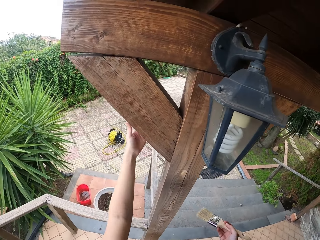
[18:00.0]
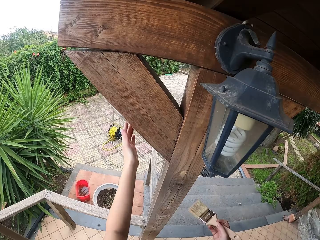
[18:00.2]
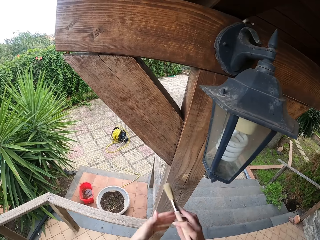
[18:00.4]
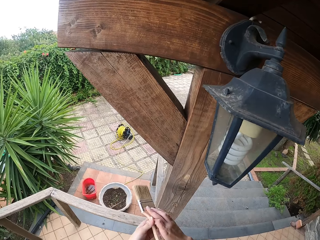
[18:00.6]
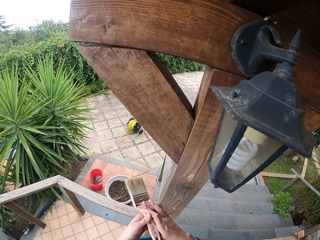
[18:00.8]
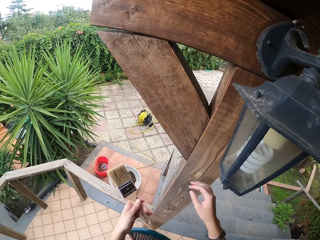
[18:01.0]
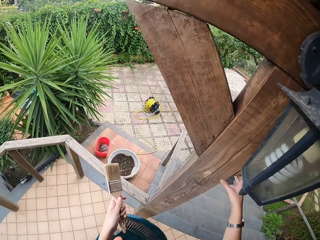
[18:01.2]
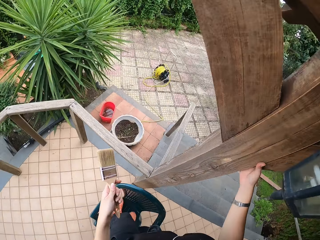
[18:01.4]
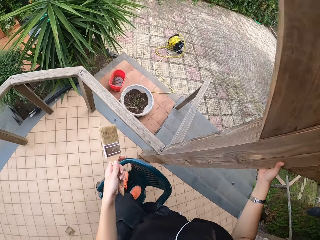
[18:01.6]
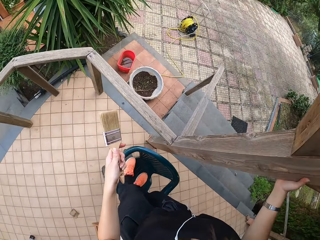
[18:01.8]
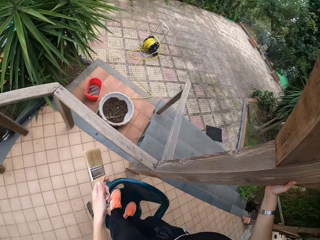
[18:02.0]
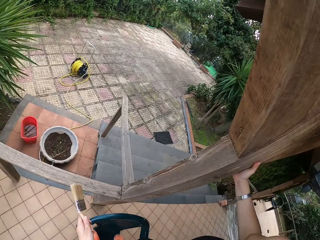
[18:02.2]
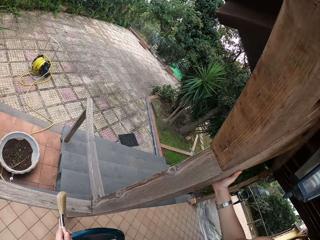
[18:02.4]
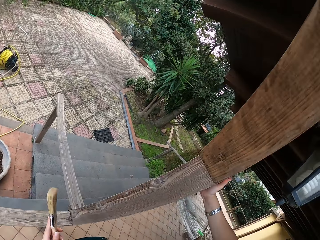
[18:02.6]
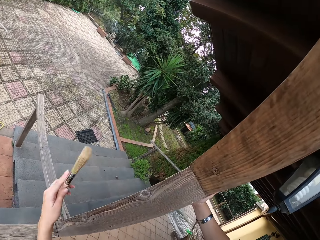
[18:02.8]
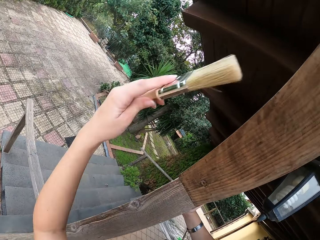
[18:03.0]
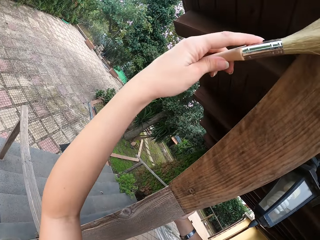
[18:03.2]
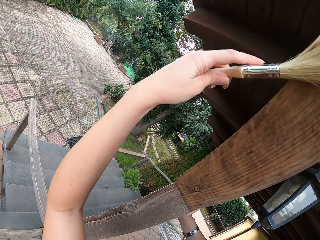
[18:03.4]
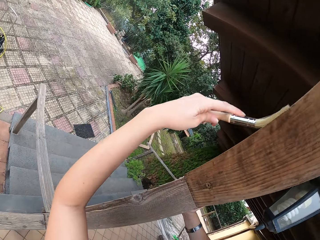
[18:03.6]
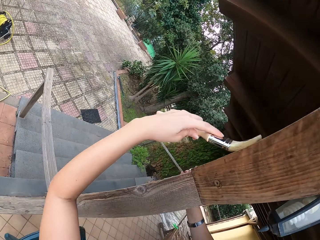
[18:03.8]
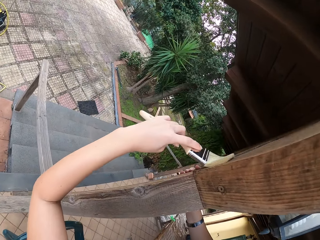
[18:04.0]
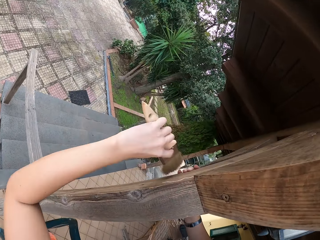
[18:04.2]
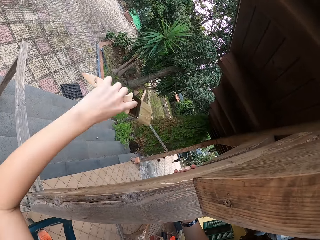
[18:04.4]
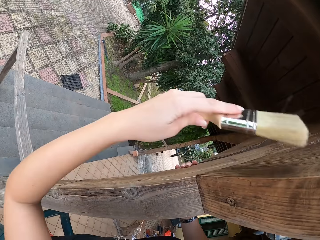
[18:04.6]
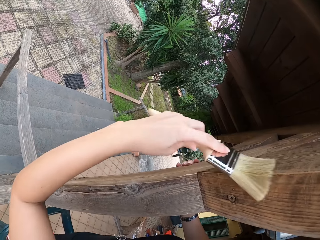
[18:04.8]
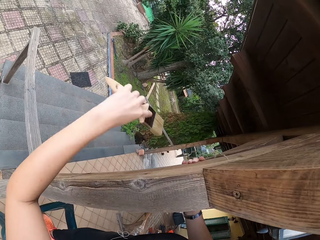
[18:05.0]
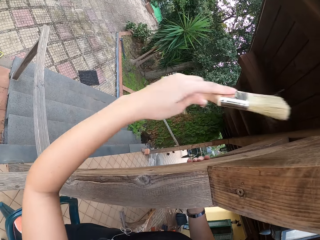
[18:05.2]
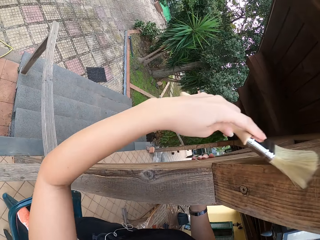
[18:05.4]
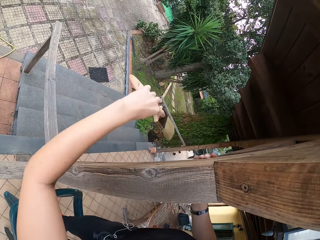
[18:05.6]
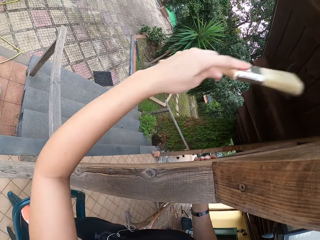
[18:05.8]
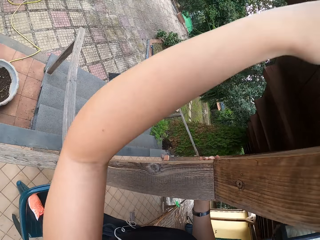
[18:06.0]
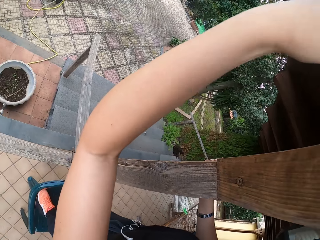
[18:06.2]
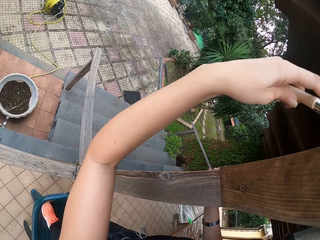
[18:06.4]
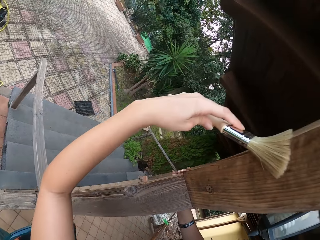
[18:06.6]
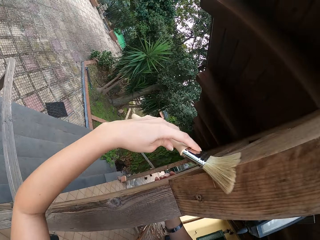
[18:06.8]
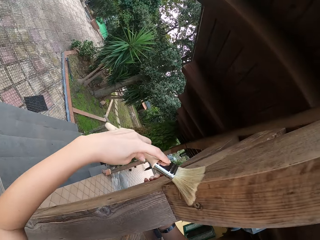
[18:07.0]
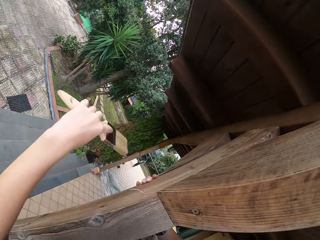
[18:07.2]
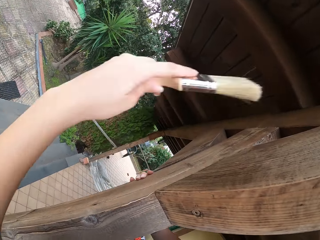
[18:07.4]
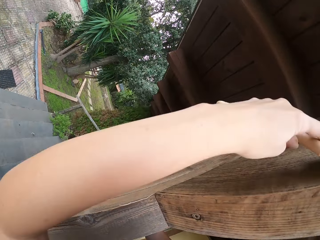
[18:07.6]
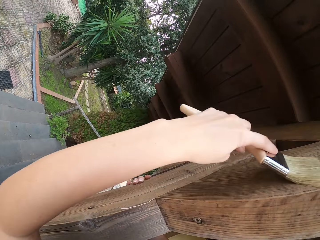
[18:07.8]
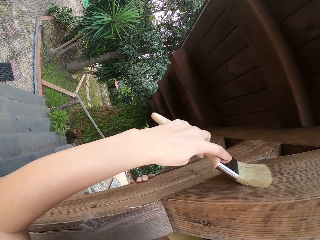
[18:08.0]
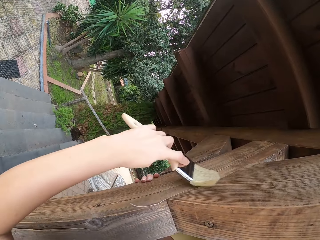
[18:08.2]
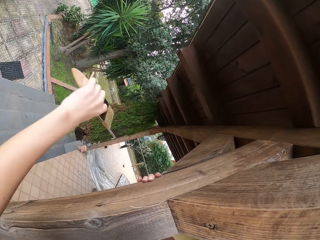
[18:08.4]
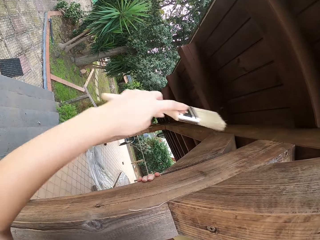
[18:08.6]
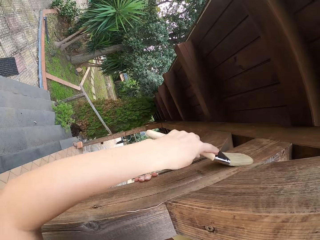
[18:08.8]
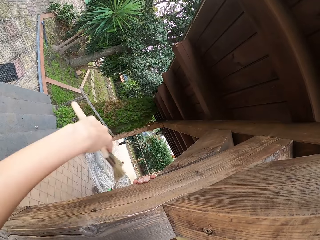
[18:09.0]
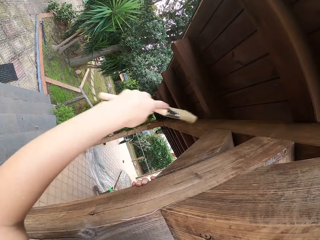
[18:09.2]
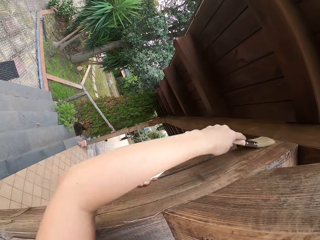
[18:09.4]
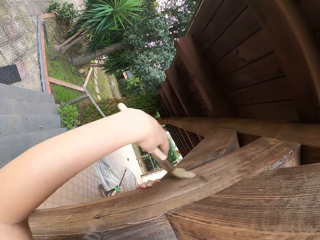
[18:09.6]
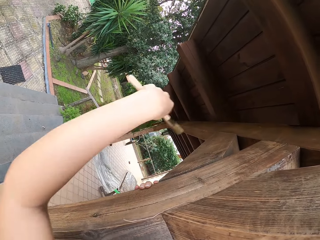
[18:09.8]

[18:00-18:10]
The camera wearer looks around. They exchange the brush. They brush the wood with the paint brush. They look on the ground.

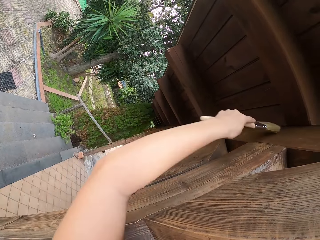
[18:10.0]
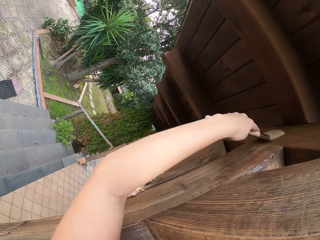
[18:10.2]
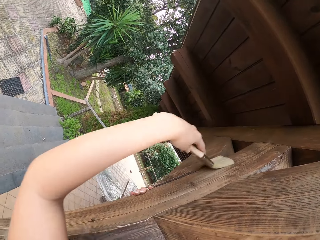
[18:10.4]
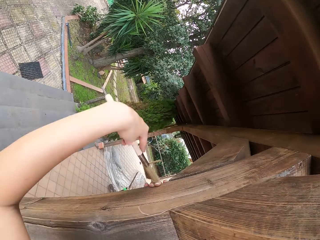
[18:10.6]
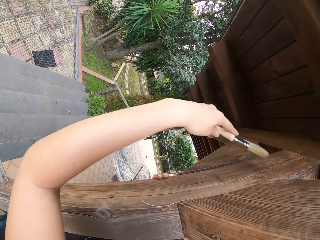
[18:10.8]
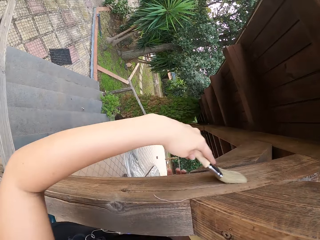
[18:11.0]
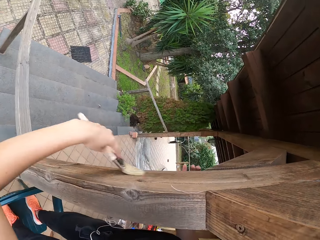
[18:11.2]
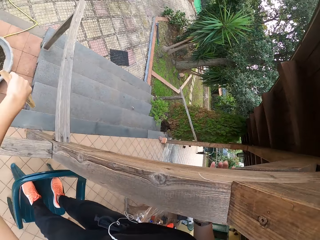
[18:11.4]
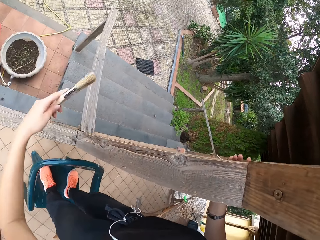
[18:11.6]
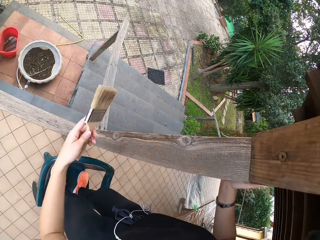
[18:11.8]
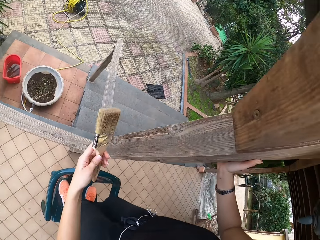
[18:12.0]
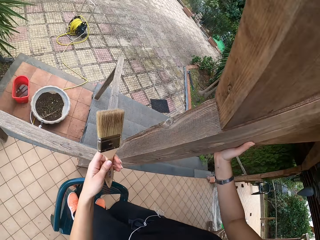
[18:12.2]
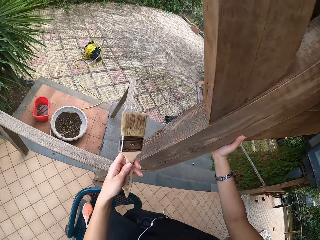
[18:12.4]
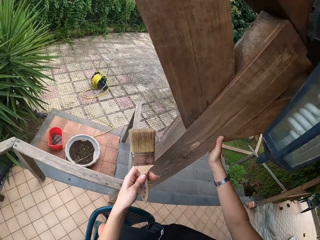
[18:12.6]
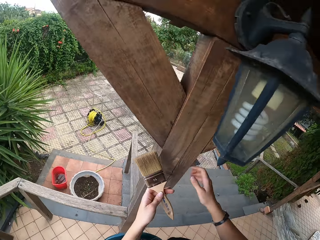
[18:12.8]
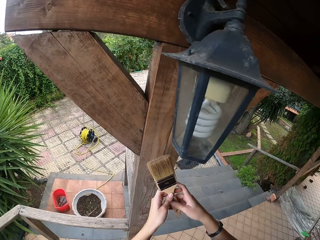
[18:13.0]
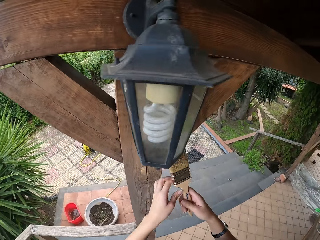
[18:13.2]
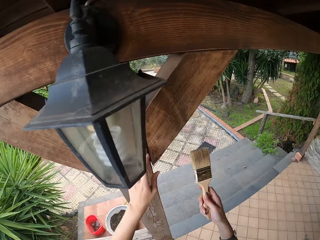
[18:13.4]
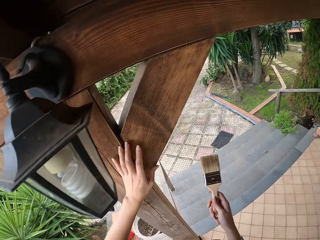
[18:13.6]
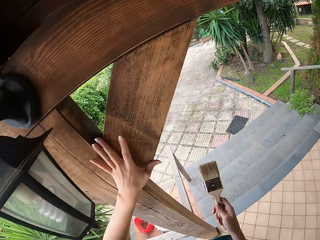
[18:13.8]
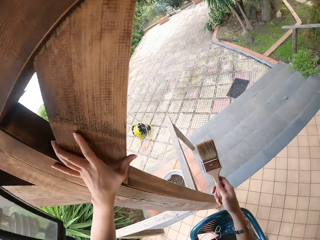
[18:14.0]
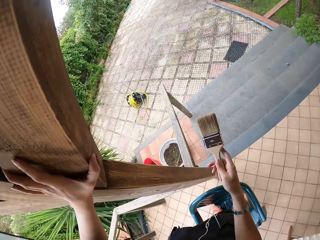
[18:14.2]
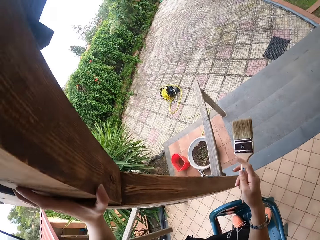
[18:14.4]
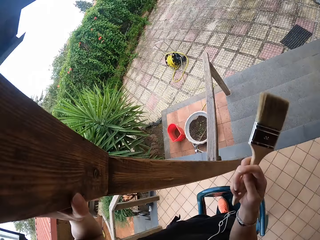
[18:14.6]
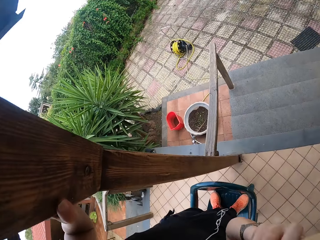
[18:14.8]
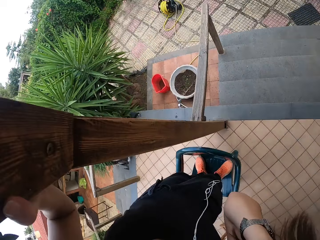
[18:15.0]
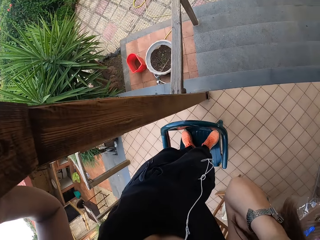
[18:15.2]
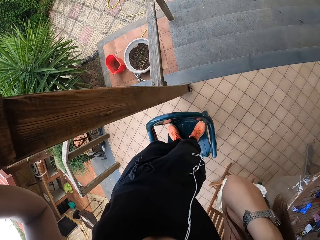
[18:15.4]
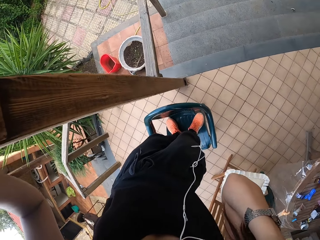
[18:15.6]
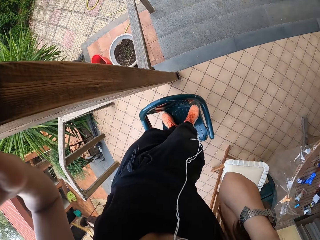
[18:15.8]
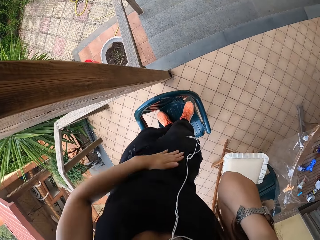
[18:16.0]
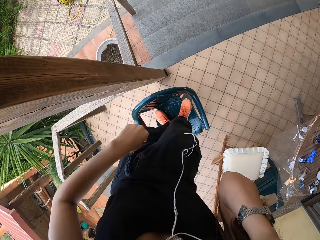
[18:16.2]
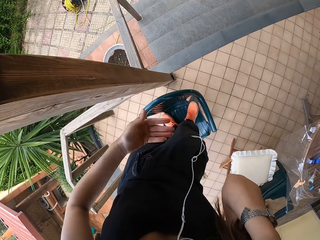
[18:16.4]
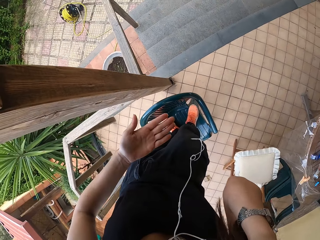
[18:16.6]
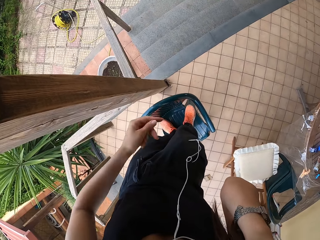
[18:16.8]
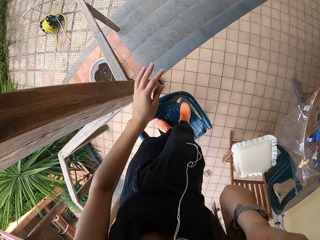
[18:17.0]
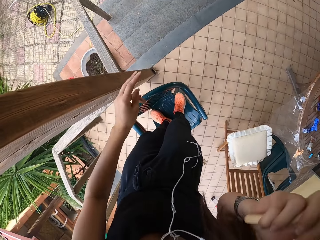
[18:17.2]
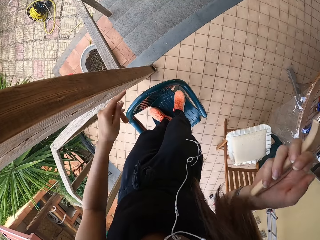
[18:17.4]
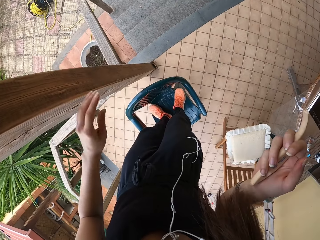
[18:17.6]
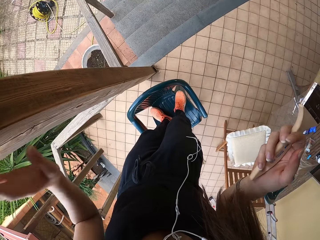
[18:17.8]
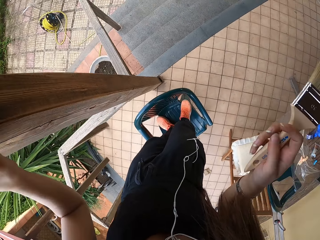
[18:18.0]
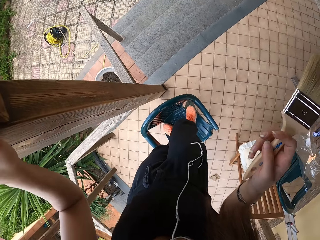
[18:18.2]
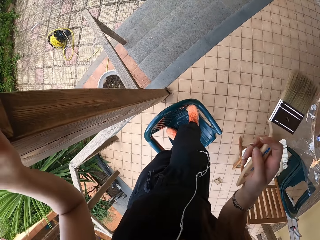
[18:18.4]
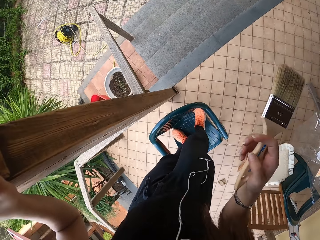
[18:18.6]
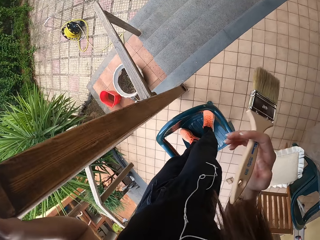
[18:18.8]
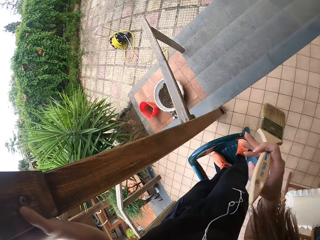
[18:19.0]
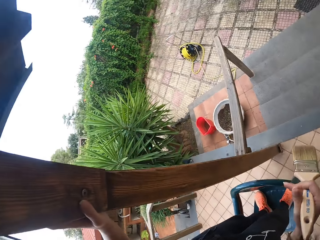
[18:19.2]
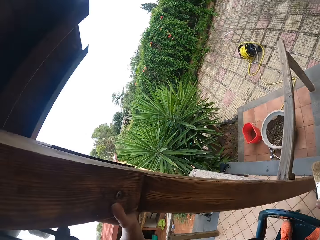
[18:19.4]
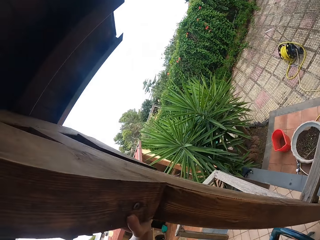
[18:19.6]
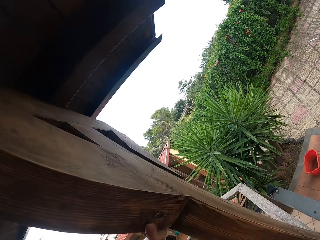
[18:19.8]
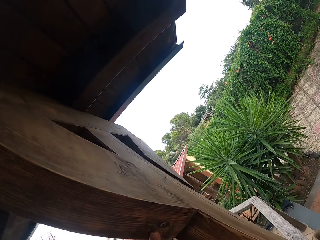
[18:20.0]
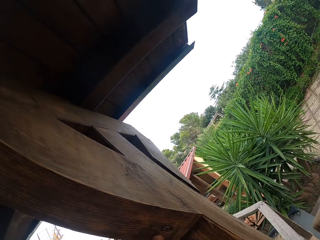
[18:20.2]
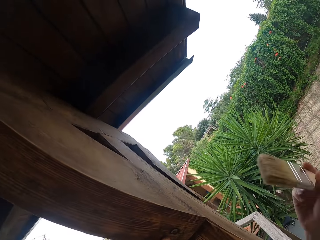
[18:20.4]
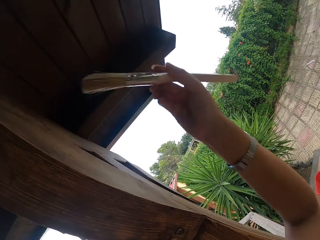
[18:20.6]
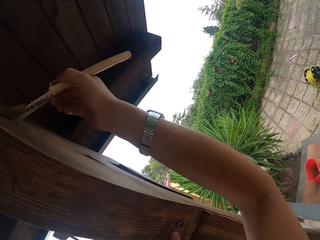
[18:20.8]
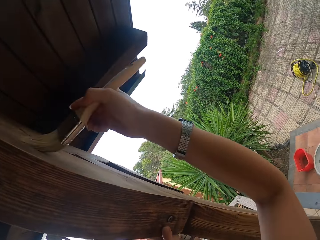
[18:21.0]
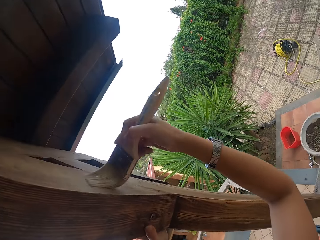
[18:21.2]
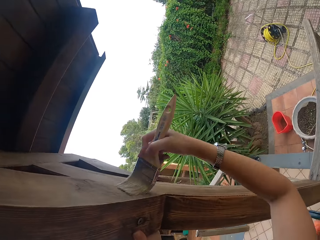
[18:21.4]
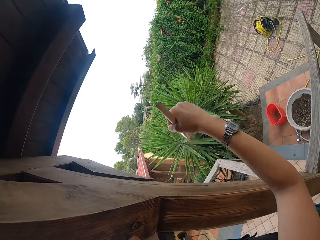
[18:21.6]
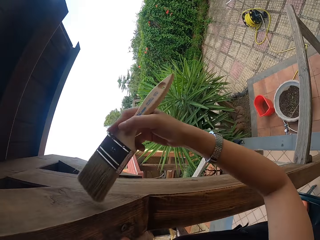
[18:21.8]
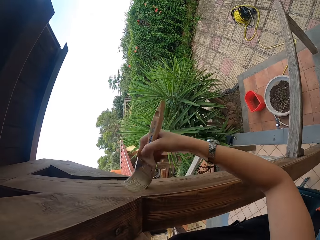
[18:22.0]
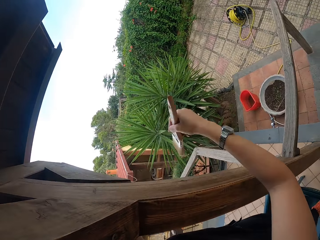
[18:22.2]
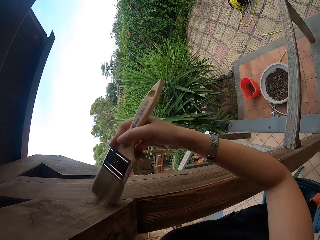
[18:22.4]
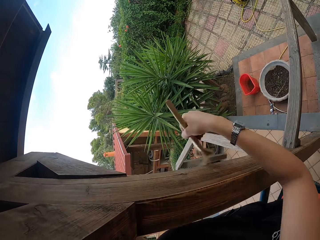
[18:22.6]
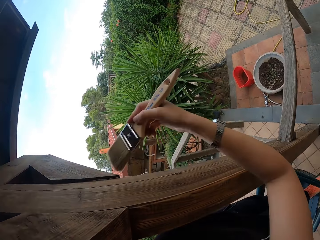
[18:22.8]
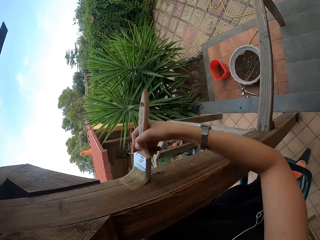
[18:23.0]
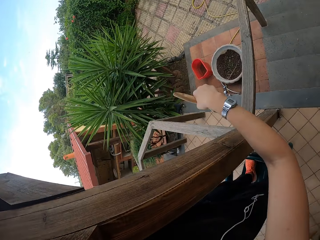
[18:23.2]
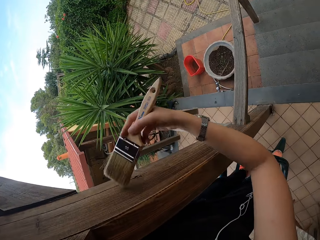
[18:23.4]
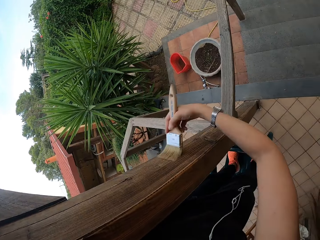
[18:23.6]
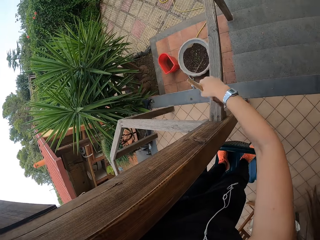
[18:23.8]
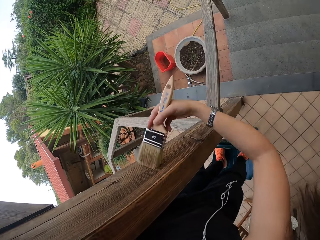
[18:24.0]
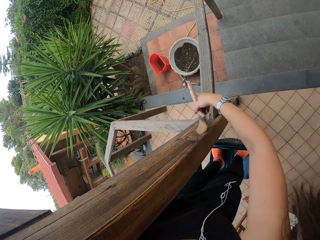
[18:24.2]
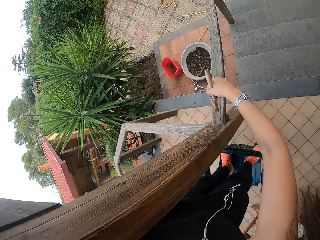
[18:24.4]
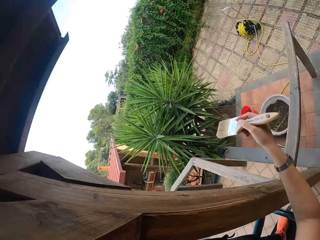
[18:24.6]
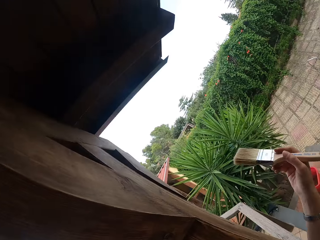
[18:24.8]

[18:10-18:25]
The camera wearer transfers the paint brush to the right hand. She removes her hand from the post. She rubs dust from her cloth with the left hand. She holds the post, touches her face, and taps her trouser. She holds the wood with the left hand. She wipes her hand. She brushes the wood with the paint brush.
